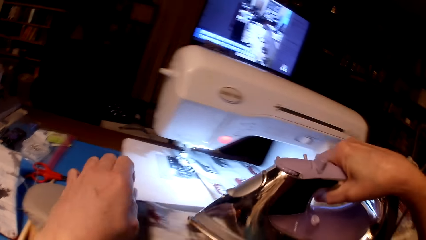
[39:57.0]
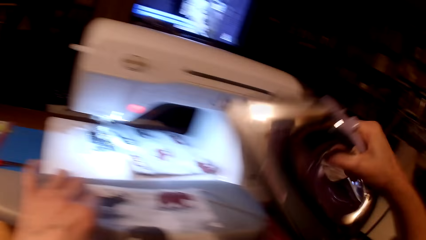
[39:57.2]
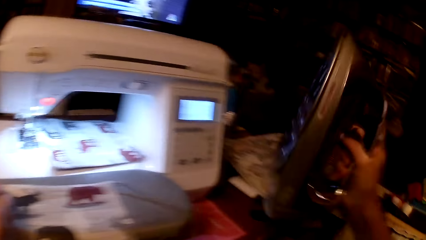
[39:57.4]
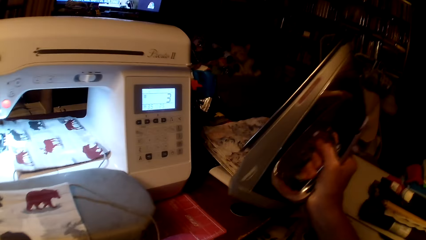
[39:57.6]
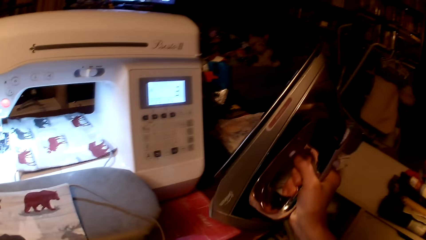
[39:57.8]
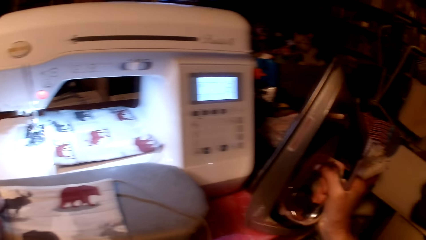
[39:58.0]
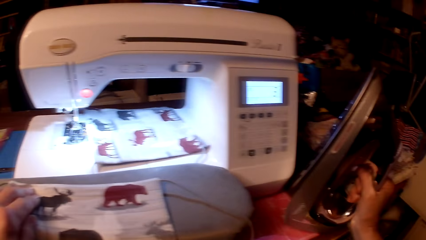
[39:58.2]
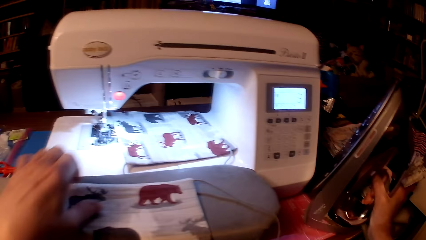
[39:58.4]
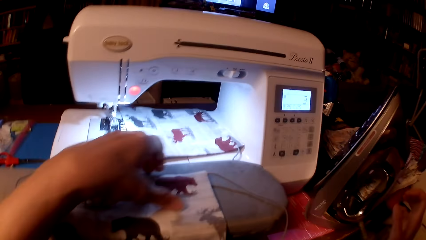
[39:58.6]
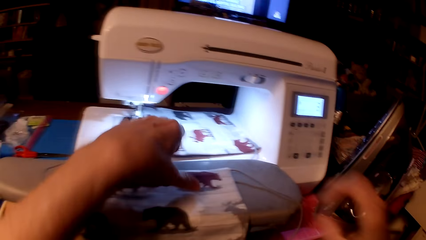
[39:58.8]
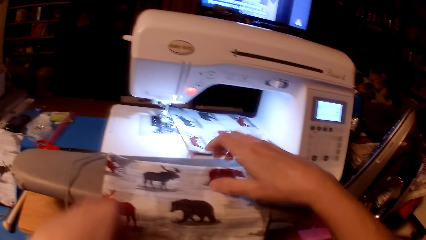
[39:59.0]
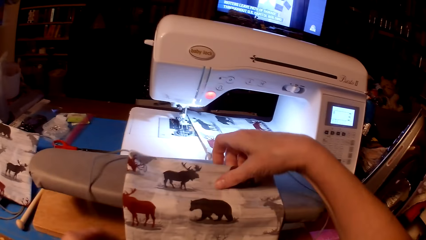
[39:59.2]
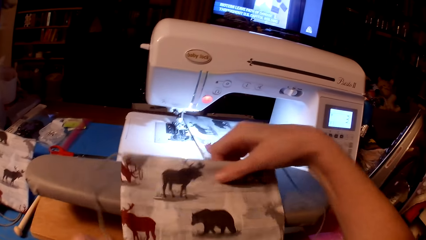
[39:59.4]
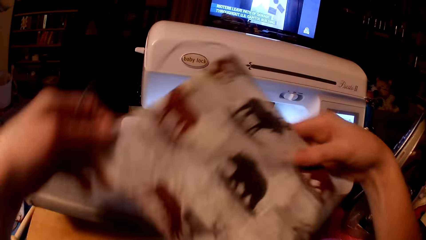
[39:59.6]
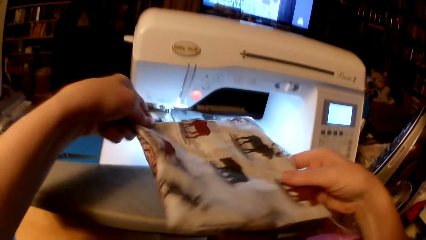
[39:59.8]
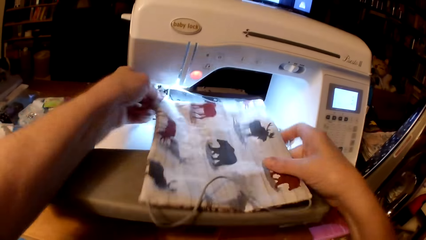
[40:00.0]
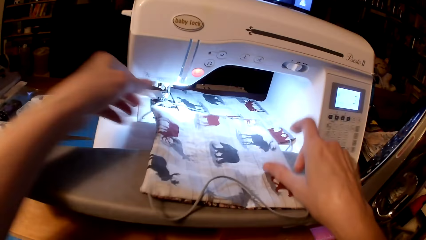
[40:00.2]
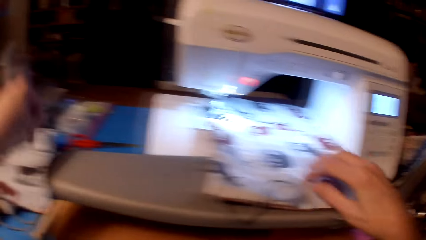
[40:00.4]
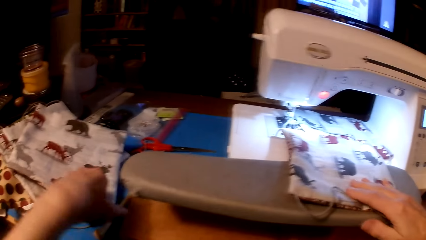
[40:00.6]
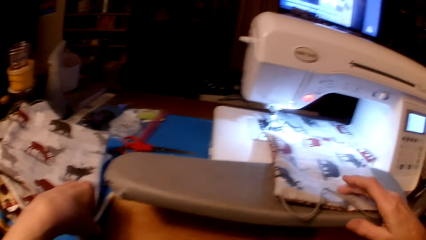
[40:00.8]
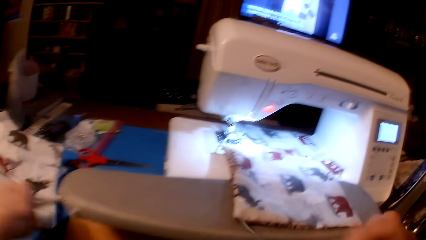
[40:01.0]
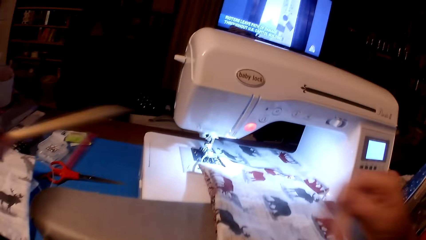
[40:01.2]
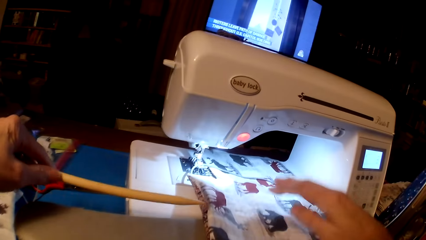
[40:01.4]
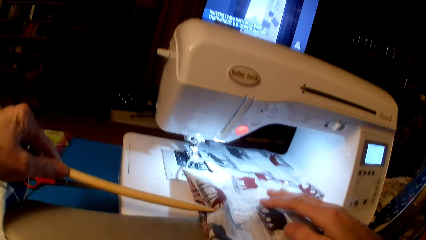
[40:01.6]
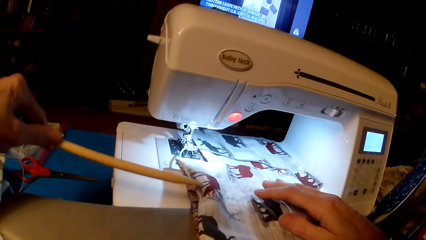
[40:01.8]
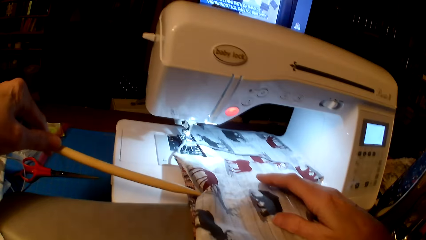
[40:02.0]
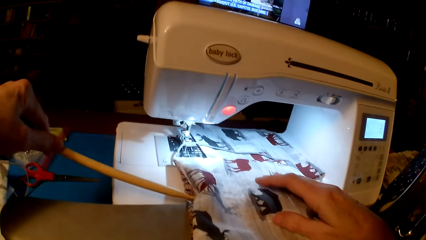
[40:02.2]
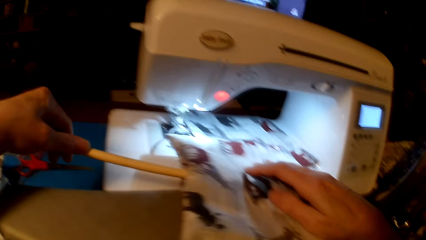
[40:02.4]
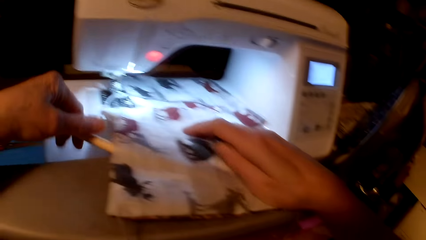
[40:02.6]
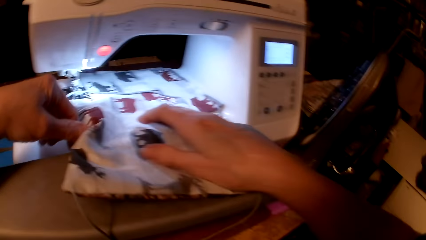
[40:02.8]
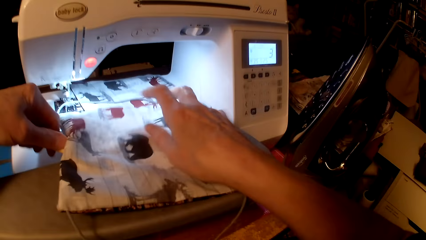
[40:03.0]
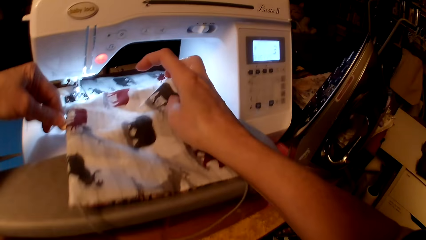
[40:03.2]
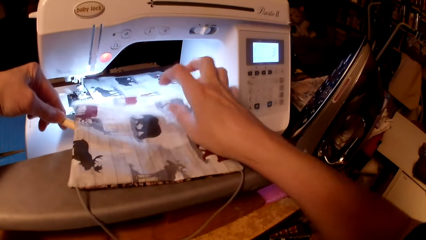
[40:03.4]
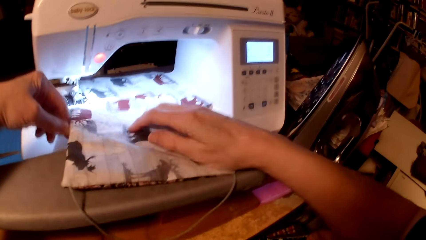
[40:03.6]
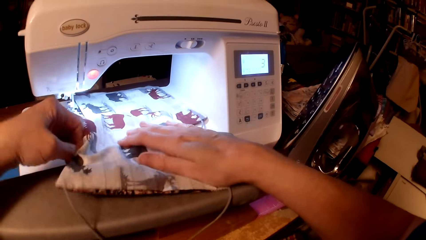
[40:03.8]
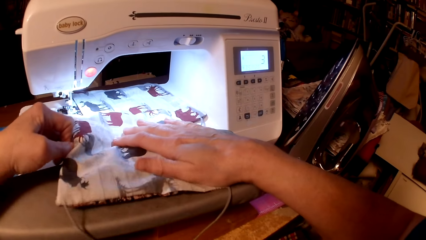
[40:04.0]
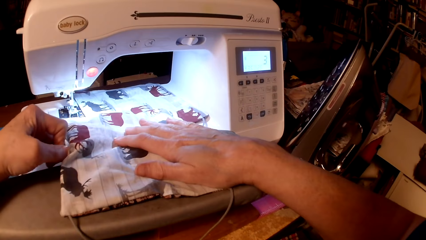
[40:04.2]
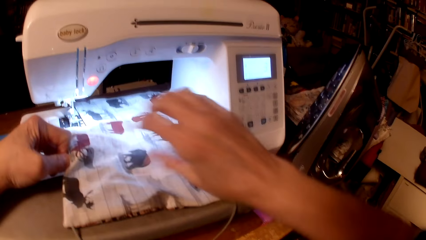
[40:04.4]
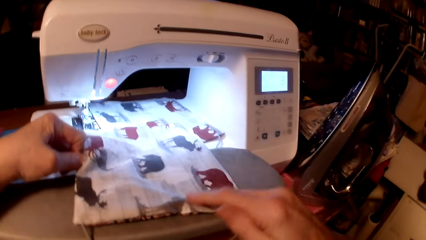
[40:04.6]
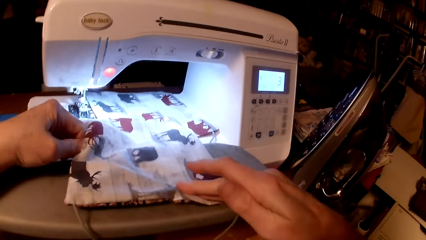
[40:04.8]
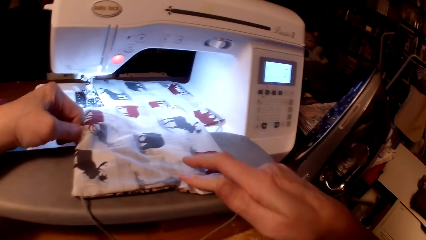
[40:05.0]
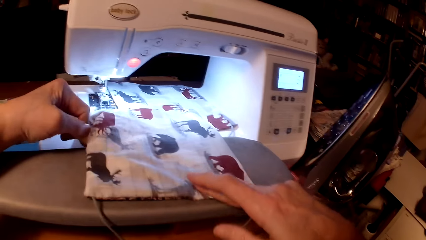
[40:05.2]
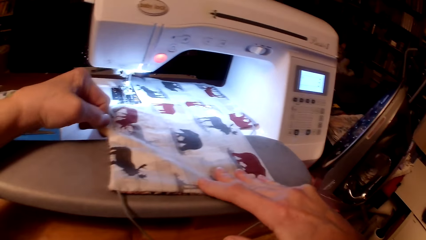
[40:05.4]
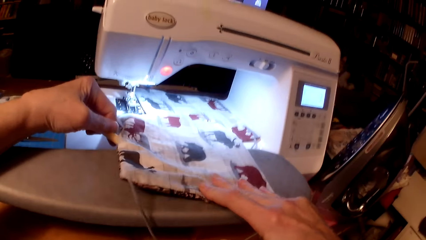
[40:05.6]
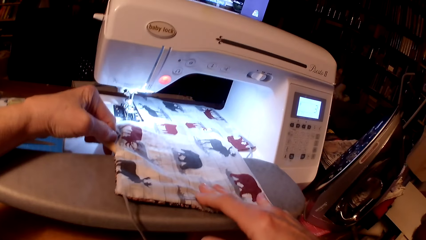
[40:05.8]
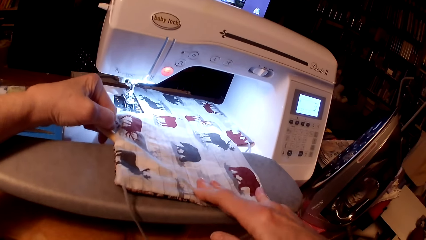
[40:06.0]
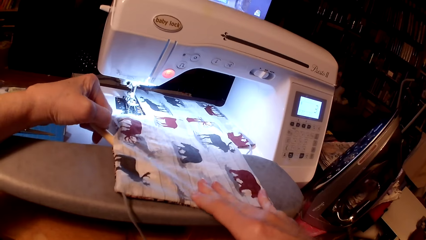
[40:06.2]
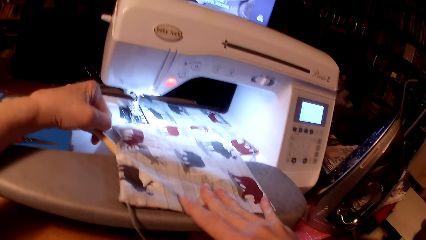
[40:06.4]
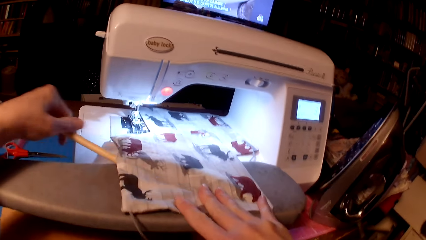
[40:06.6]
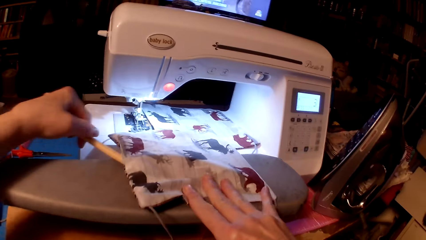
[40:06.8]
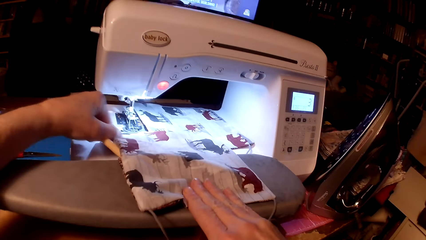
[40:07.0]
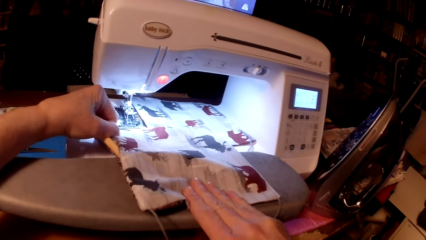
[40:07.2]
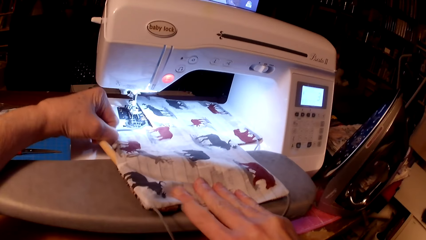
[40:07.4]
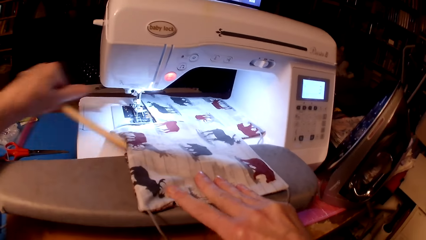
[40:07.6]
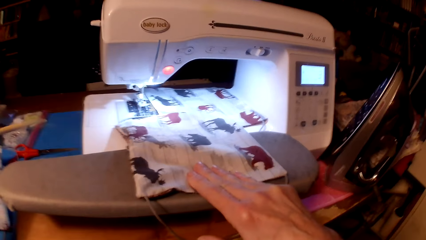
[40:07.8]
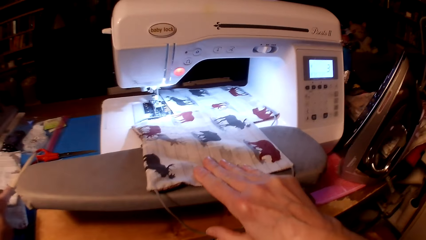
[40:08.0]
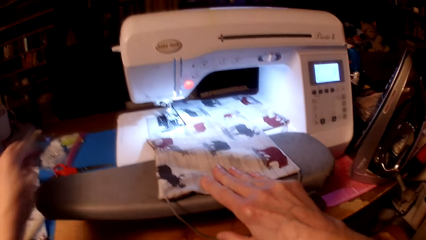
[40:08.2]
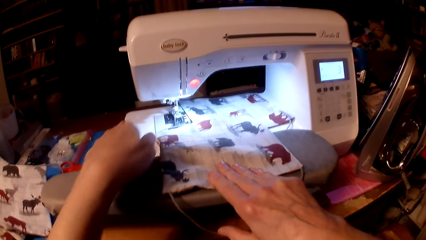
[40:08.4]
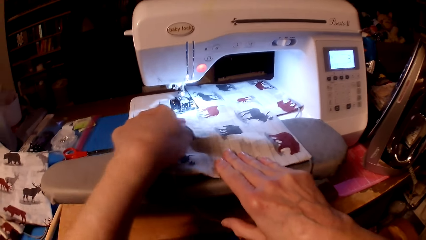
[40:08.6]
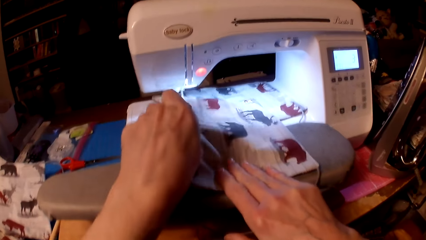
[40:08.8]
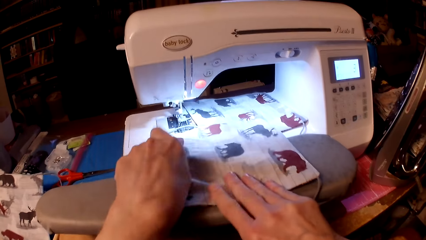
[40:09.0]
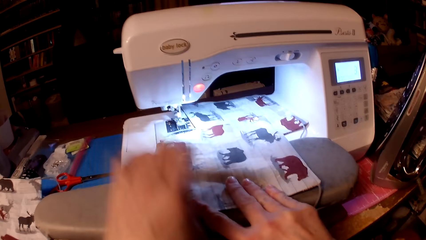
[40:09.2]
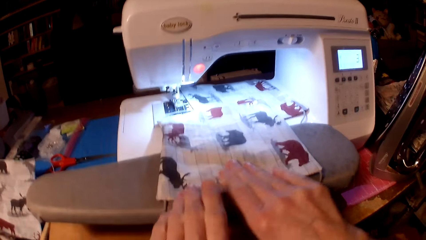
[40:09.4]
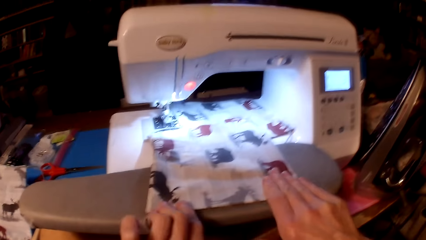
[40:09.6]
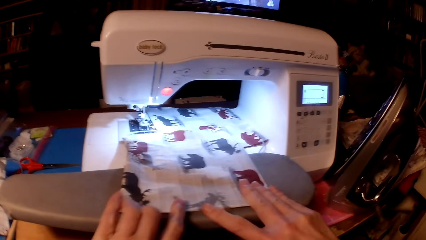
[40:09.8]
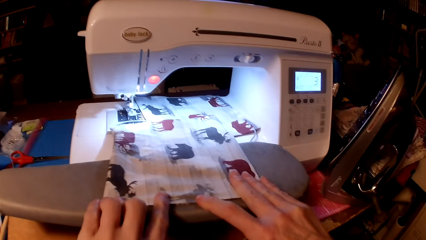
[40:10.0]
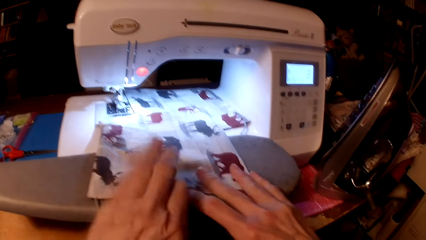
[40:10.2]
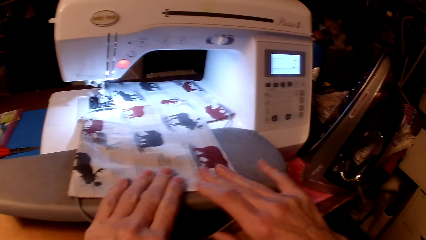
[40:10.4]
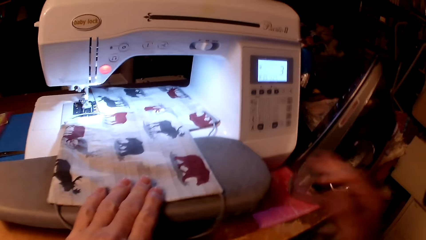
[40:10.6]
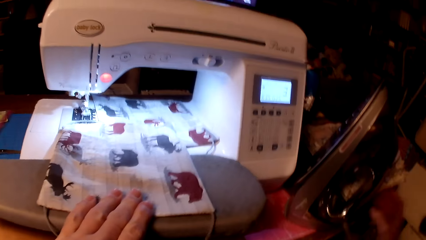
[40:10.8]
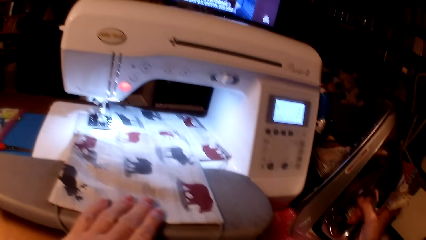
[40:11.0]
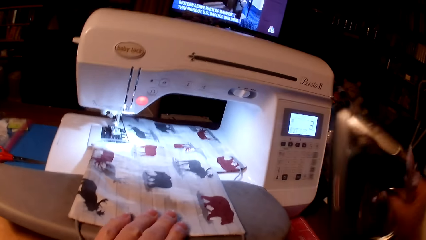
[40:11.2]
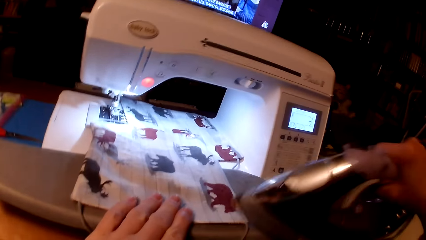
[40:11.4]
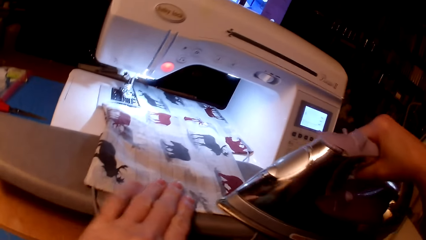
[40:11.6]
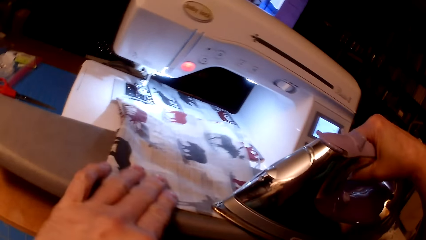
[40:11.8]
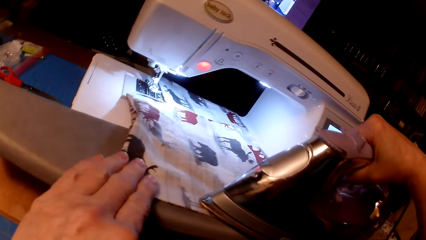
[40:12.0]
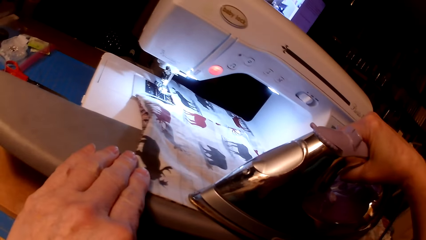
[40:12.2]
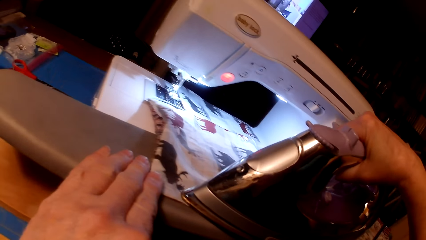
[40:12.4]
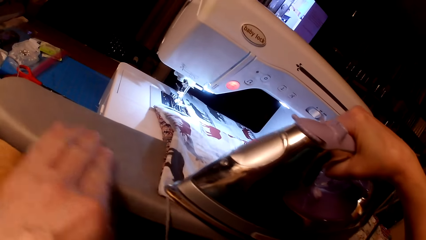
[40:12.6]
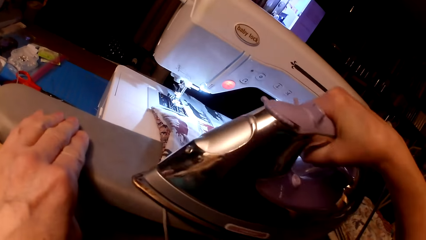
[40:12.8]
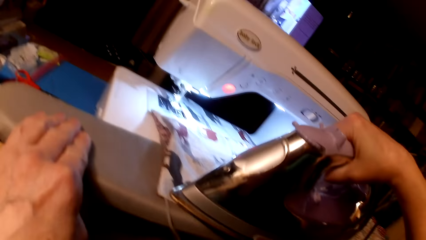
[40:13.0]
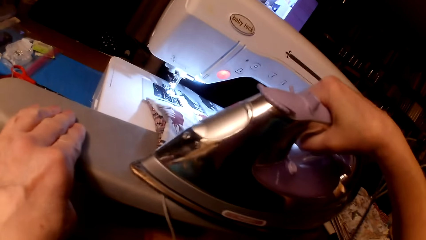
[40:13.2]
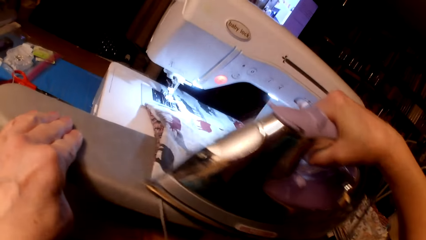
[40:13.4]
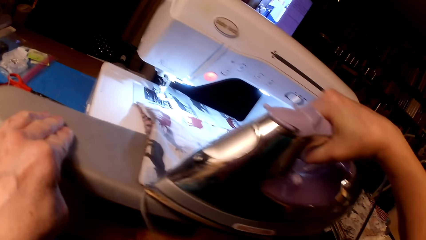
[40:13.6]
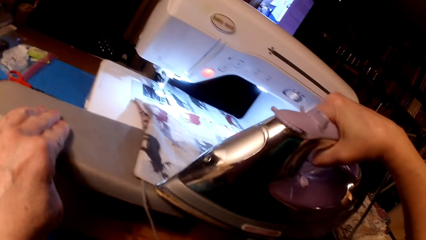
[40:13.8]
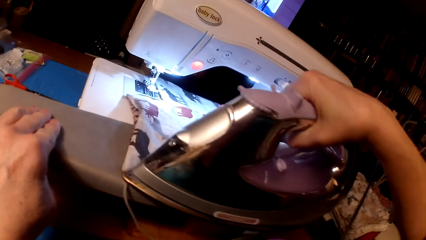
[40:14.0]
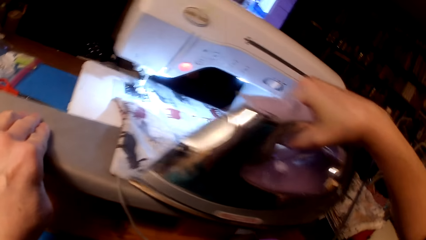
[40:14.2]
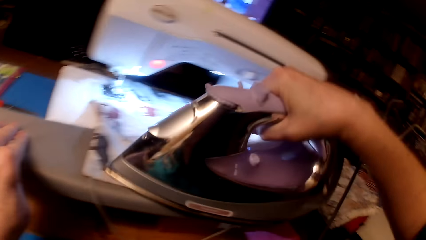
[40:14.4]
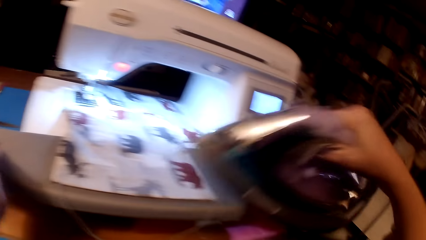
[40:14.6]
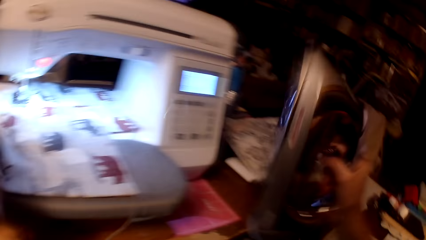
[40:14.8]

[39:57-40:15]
The camera wearer puts the iron box on the table. They rotate the throw pillow cushion, pick a wooden stick, straighten the throw pillow cushion, drop the wooden stick on the table, straighten the throw pillow cushion, pick the iron box and iron the throw pillow cushion.
